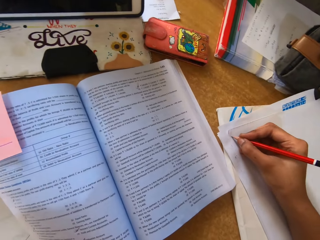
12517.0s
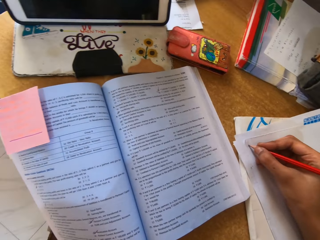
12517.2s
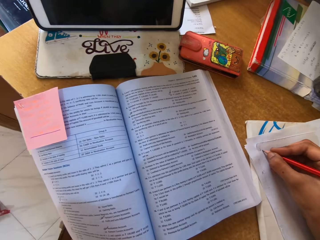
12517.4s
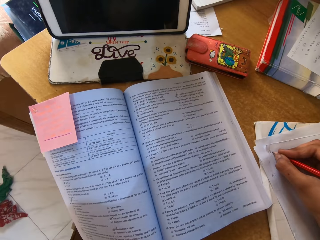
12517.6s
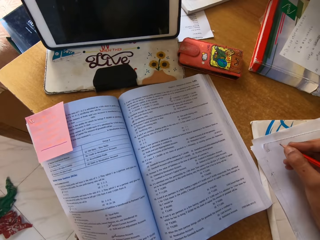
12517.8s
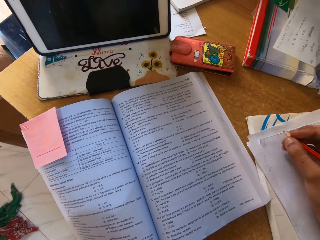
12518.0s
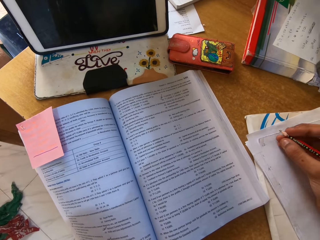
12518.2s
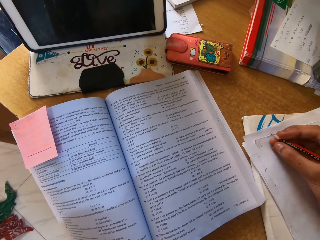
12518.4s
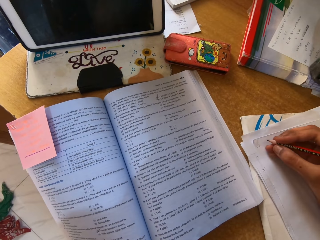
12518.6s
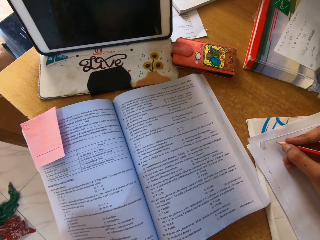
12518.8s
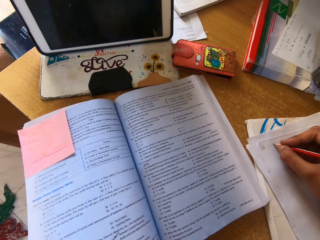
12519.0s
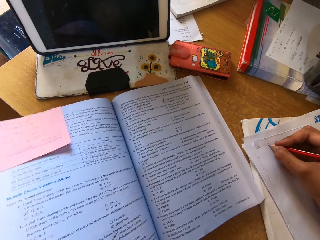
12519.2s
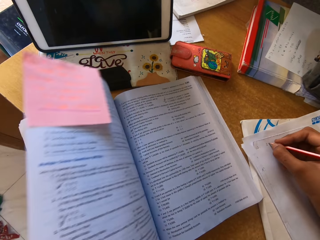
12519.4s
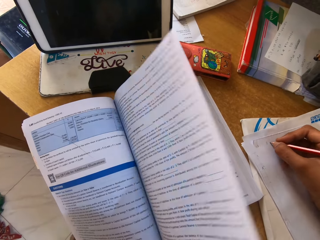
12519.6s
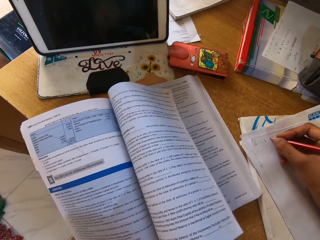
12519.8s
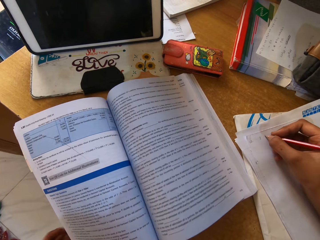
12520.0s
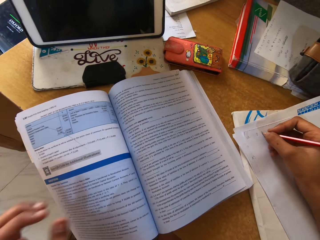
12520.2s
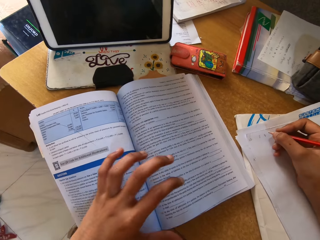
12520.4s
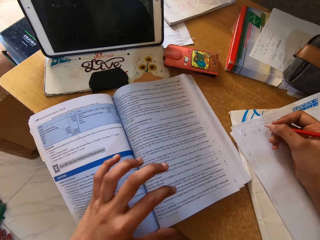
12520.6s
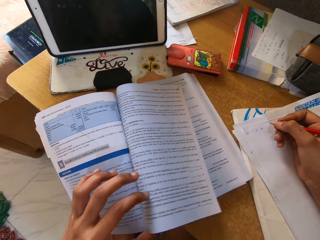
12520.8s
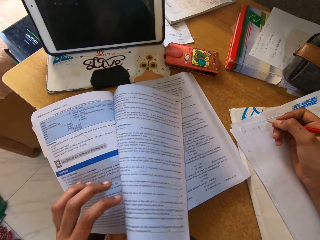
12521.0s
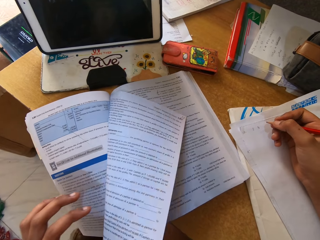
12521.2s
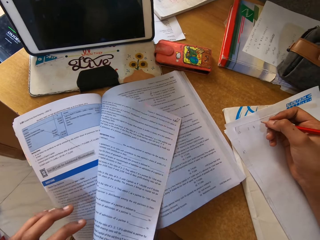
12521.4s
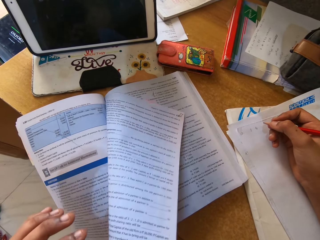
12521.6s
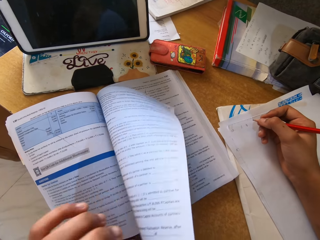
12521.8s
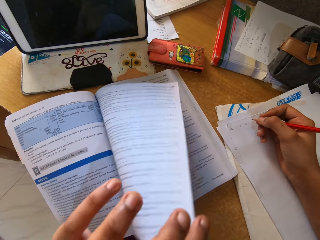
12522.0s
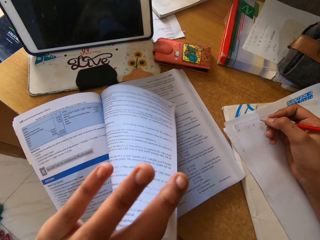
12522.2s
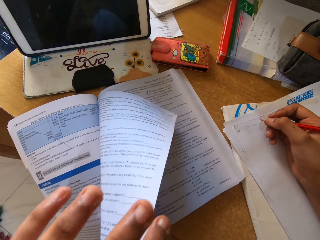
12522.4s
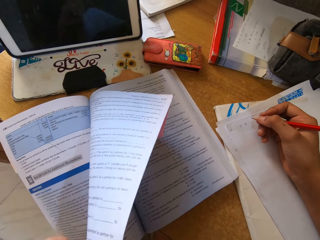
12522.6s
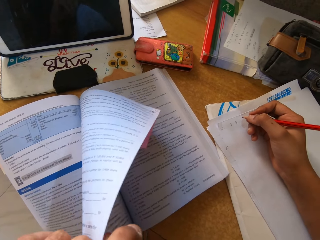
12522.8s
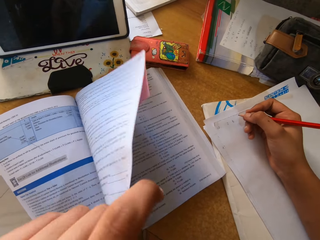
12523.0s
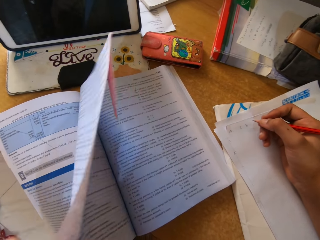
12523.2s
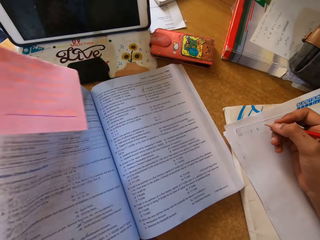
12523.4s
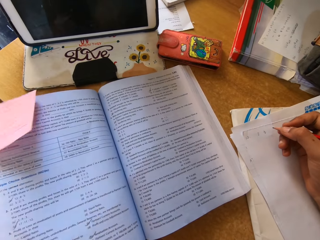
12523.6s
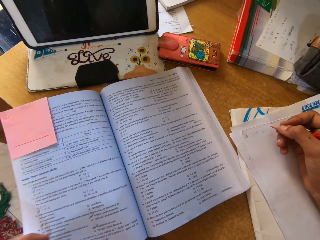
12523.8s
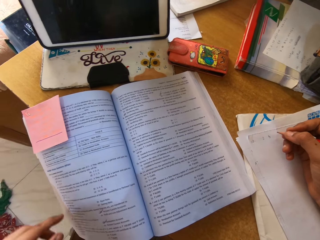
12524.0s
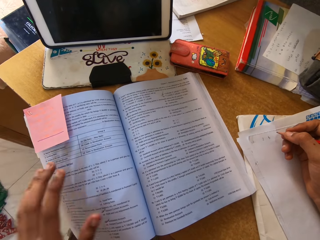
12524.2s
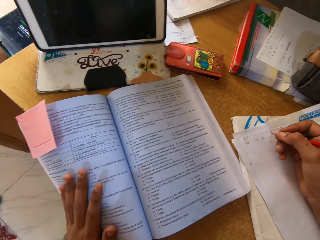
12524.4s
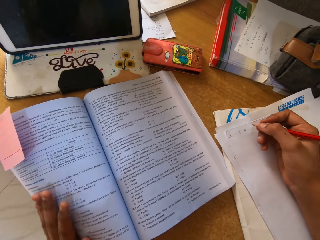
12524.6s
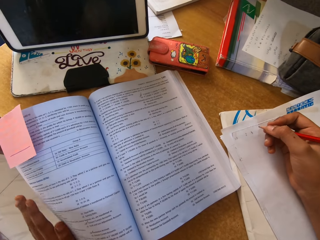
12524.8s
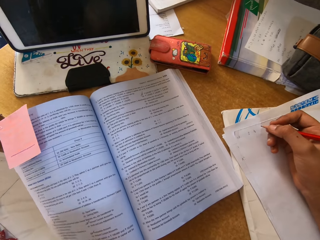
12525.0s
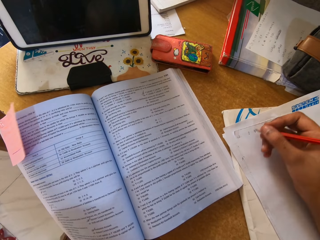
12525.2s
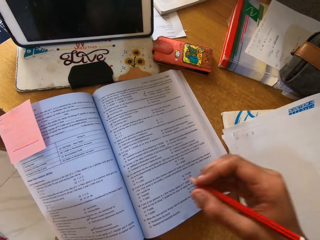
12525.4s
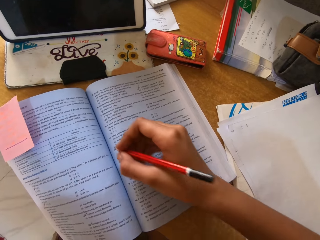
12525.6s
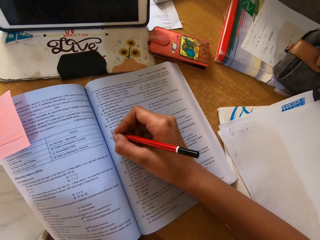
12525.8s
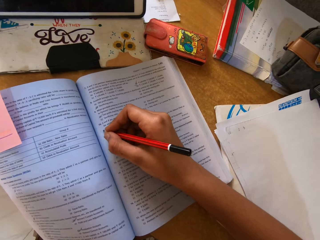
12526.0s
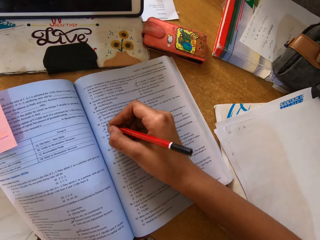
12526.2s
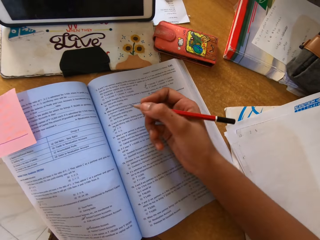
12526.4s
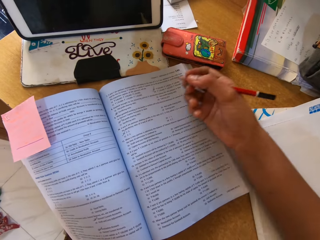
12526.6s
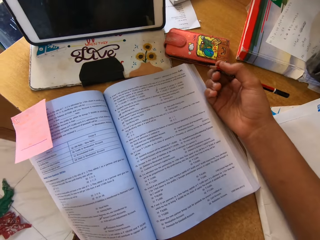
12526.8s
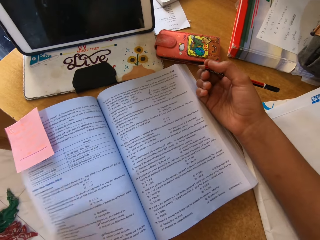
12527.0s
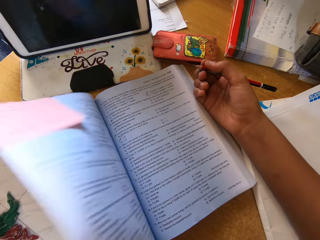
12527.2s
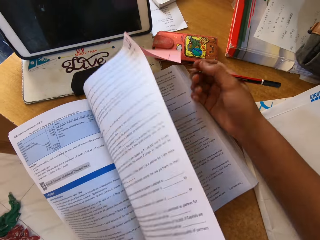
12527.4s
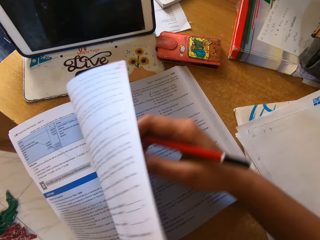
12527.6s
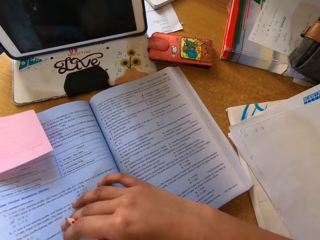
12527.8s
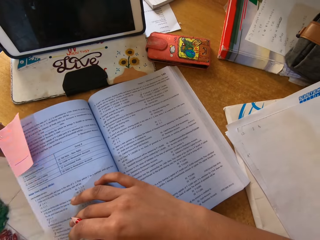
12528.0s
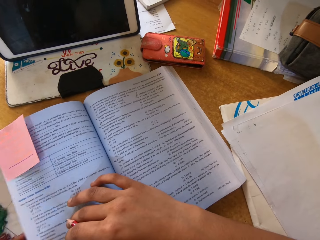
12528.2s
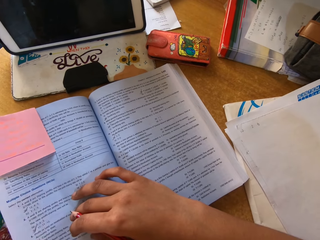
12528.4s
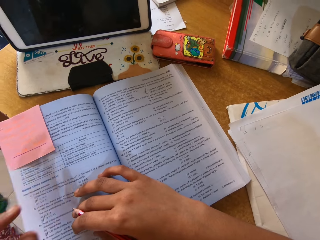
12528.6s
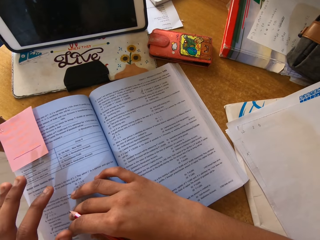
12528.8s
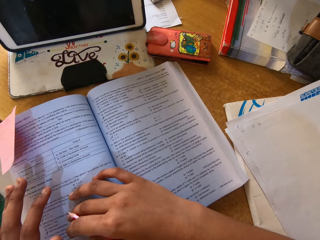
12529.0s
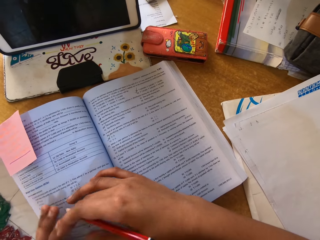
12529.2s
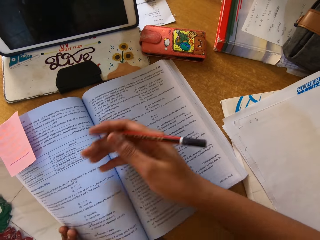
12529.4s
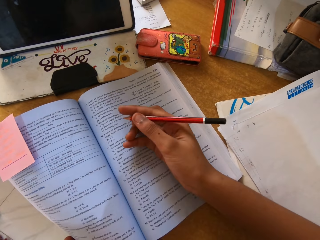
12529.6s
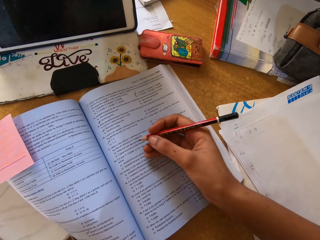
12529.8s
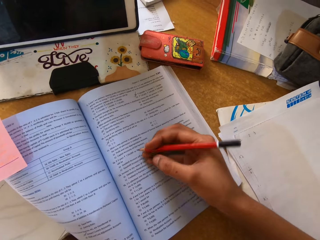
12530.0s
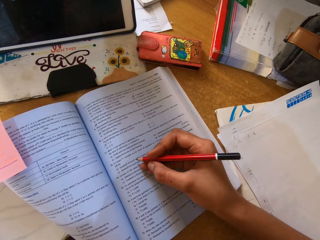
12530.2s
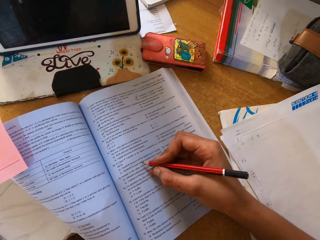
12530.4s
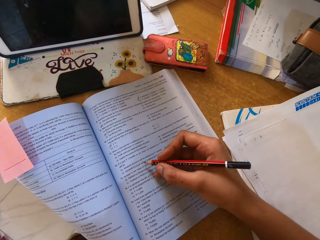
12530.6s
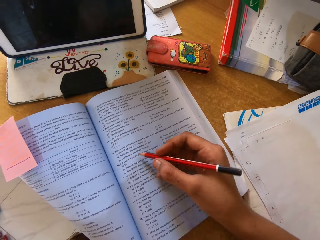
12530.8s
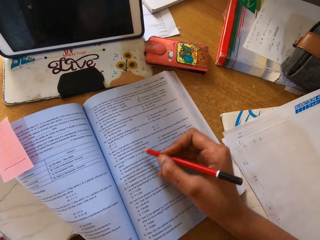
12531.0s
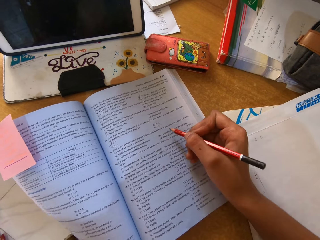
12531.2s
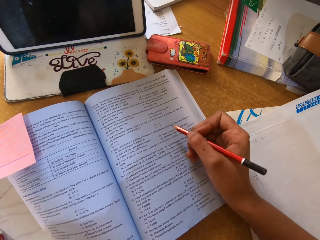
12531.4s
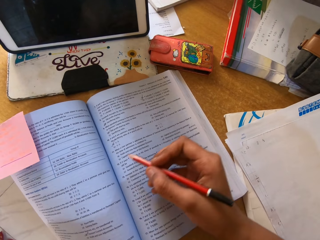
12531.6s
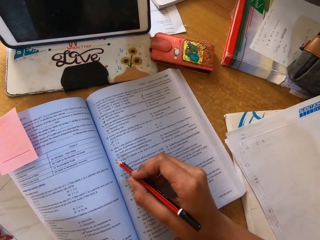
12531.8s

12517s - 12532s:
The camera wearer writes on the paper. They open the page. They move their hand down. They hold the book. They move their hand down. They lift their hand up. They move their hand on the book. They write on the page. They lift their hand up. They place their hand on the table. They lift their hand up. They press the paper down. They move their hand on the book. They lift their hand up. They place their hand on the book.

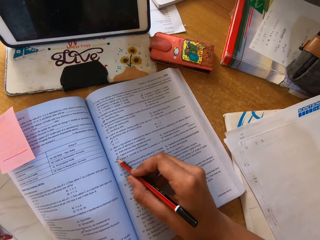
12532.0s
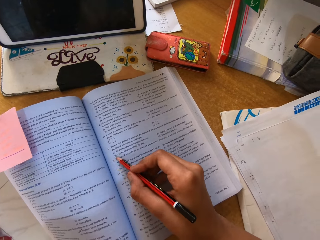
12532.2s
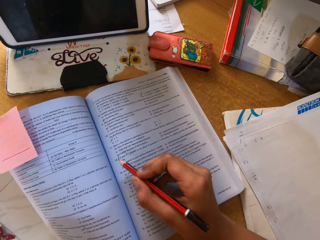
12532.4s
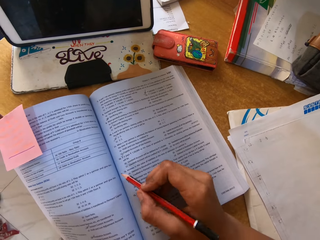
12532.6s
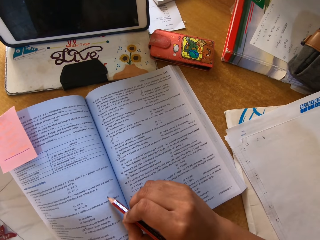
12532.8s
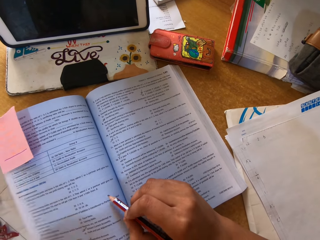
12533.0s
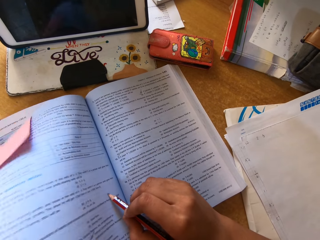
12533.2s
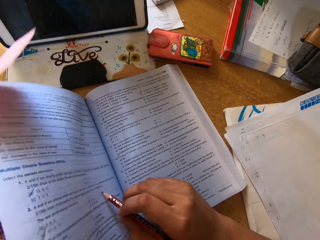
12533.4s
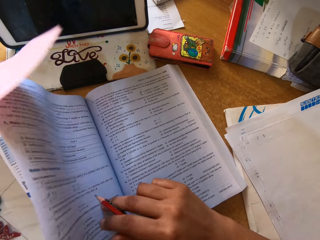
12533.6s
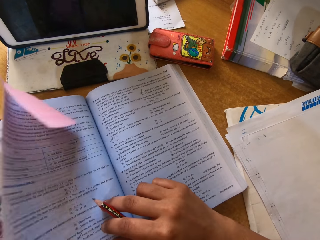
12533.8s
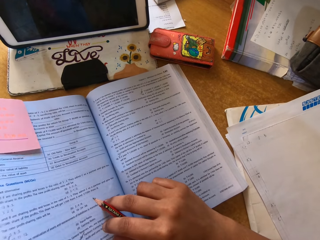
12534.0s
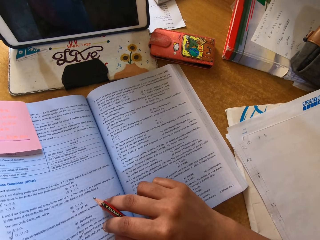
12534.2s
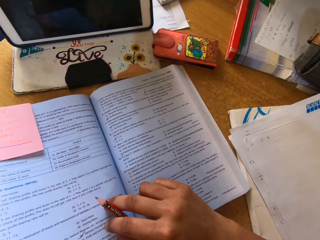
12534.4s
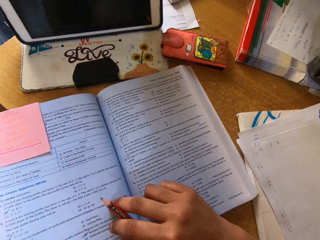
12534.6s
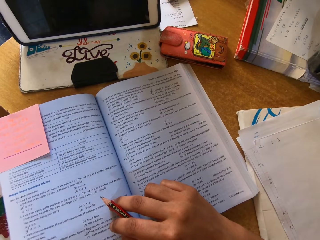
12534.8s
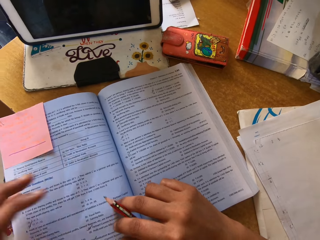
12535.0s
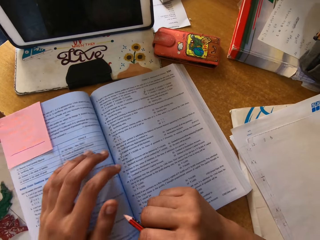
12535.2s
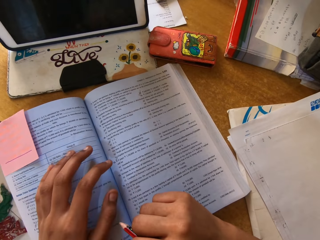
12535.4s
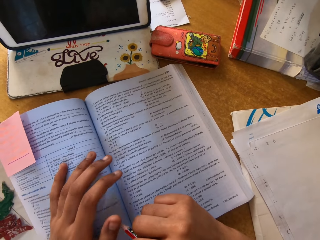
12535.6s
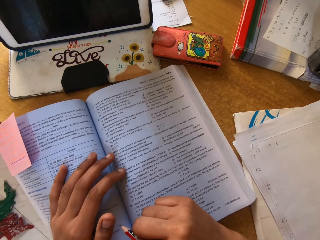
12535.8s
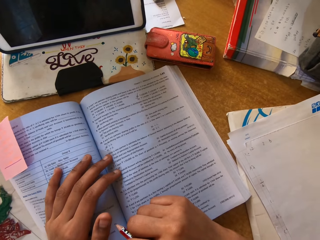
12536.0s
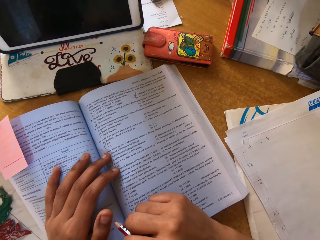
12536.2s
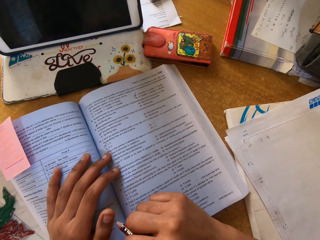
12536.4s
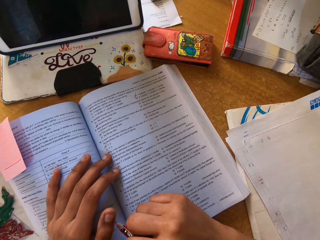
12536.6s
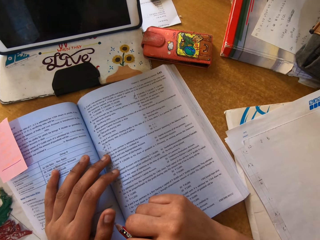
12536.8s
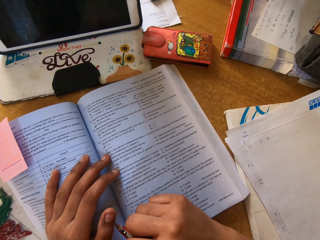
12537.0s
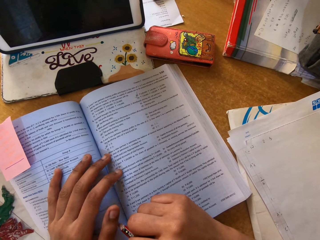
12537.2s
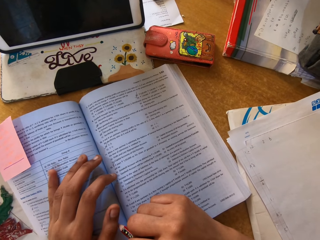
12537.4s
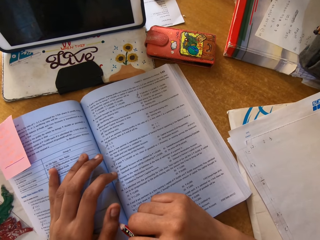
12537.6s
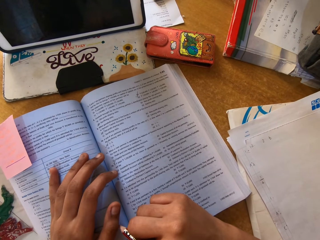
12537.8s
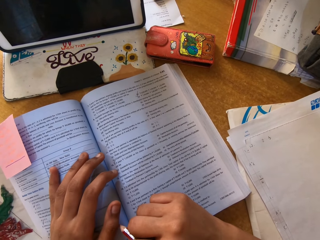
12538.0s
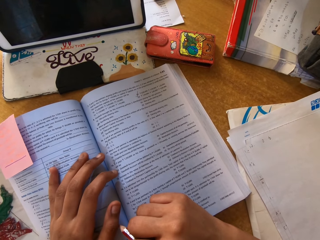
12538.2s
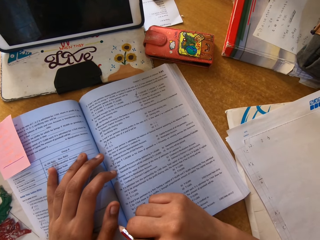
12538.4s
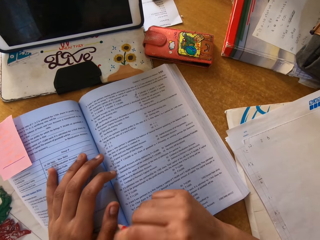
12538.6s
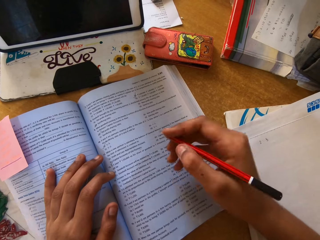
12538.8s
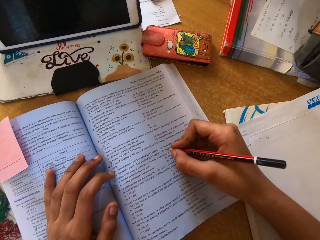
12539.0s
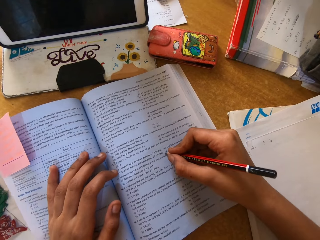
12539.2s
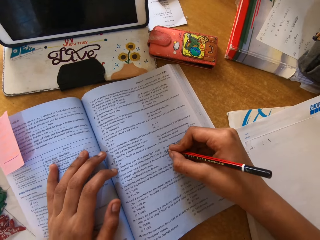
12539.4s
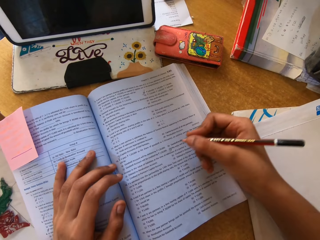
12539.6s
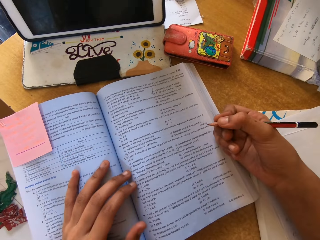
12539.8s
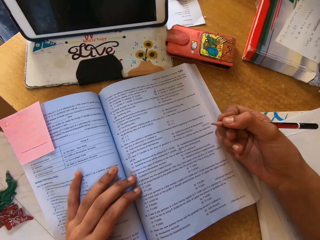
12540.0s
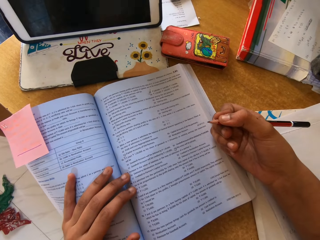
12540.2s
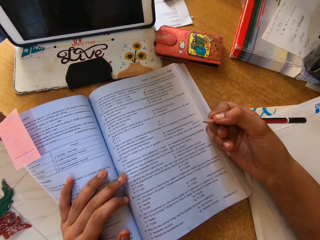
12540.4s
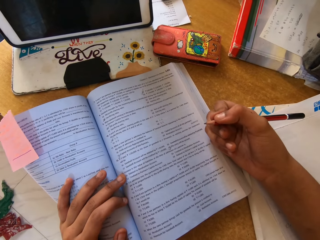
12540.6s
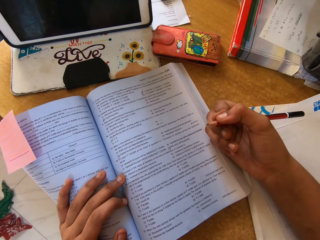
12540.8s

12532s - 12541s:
The camera wearer moves the pencil on the paper. They write on the book. They move the pencil. They put their hand on the book. They move the pencil on the book. They write on the book. They lift the pencil up.
